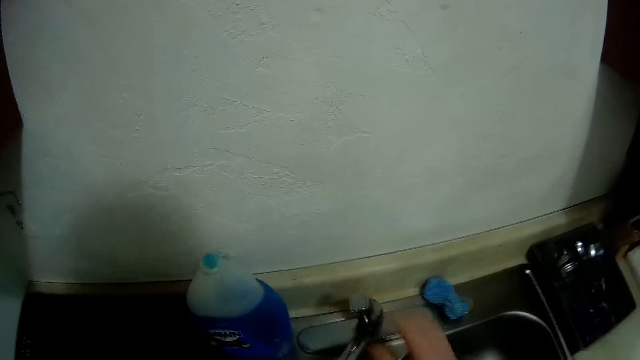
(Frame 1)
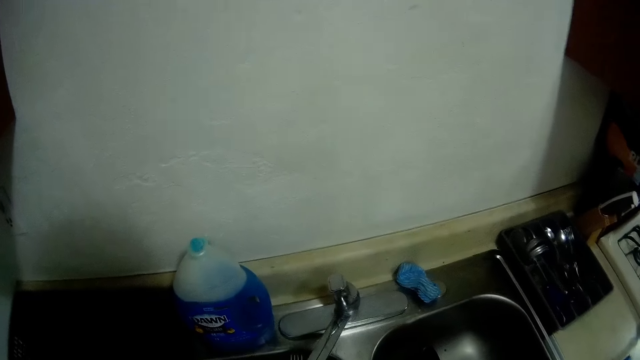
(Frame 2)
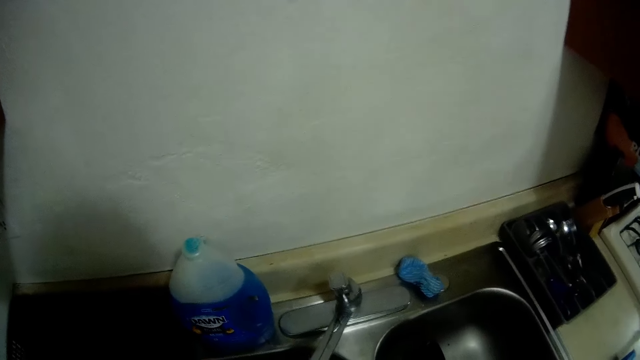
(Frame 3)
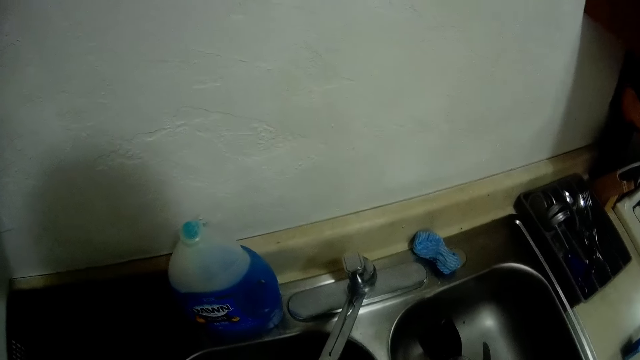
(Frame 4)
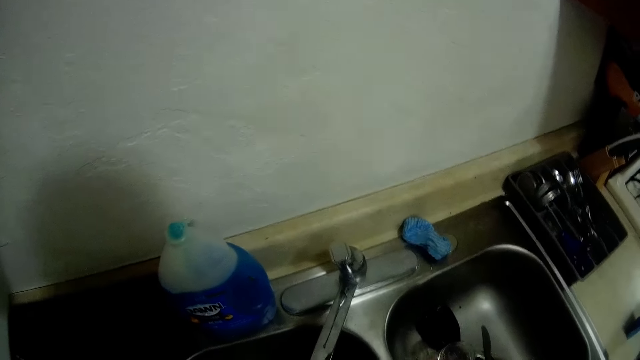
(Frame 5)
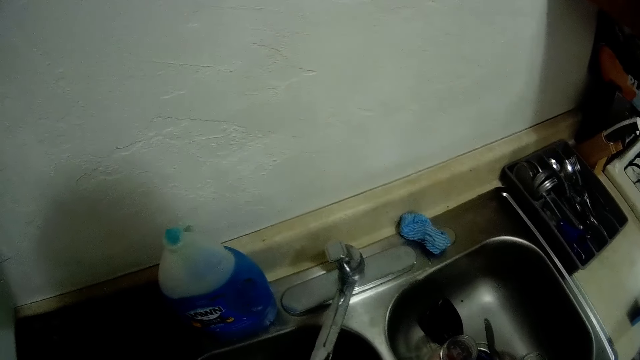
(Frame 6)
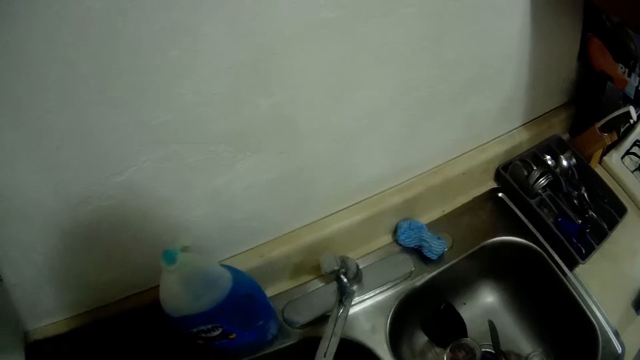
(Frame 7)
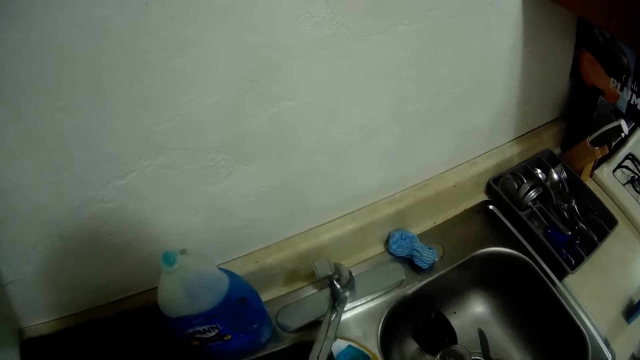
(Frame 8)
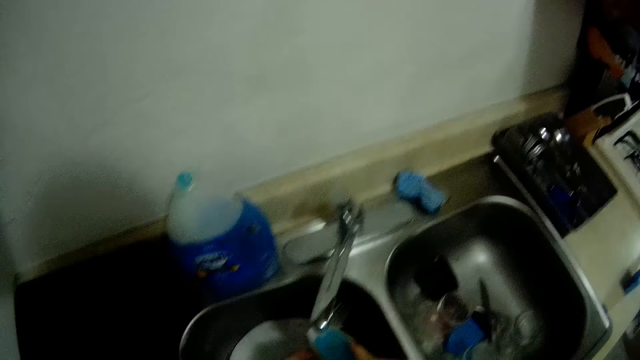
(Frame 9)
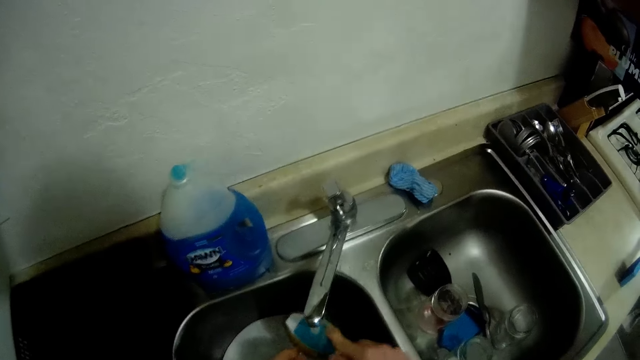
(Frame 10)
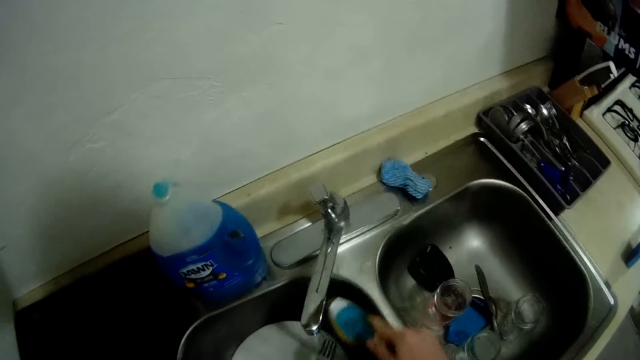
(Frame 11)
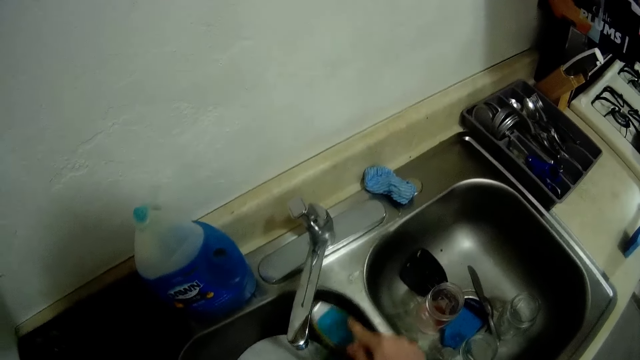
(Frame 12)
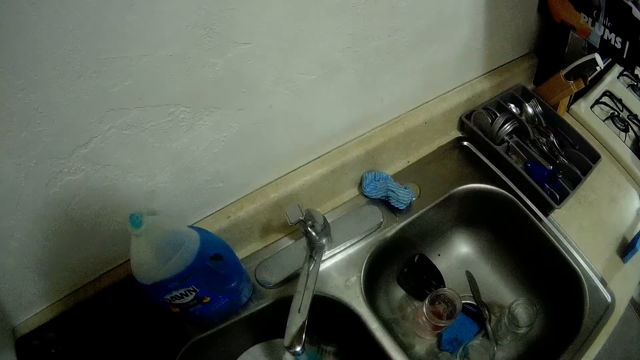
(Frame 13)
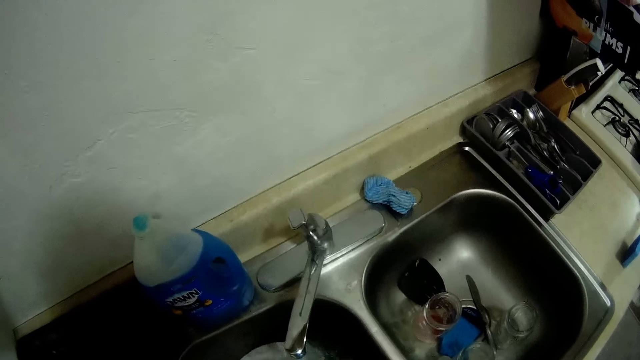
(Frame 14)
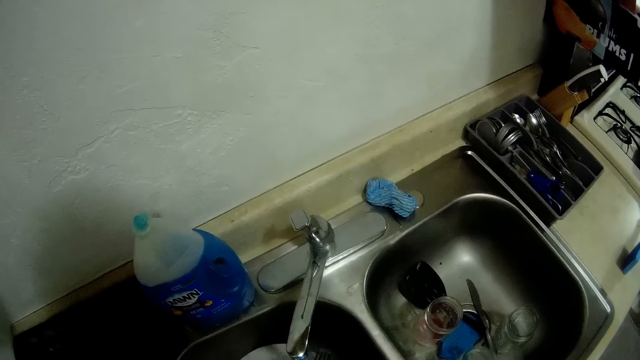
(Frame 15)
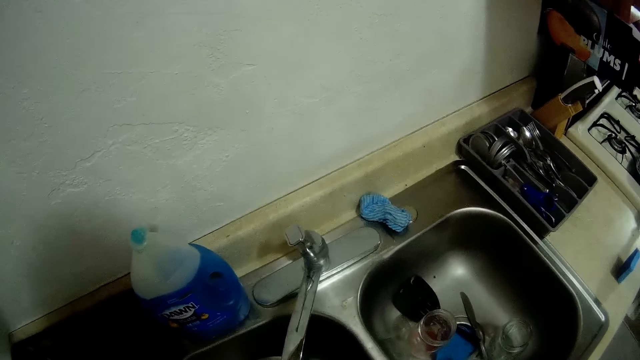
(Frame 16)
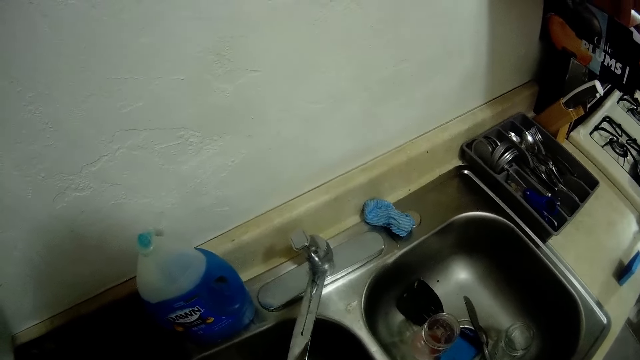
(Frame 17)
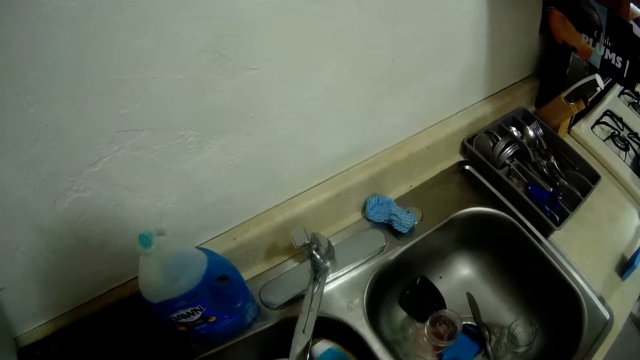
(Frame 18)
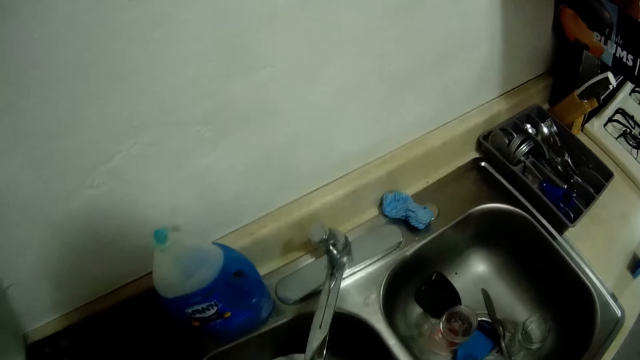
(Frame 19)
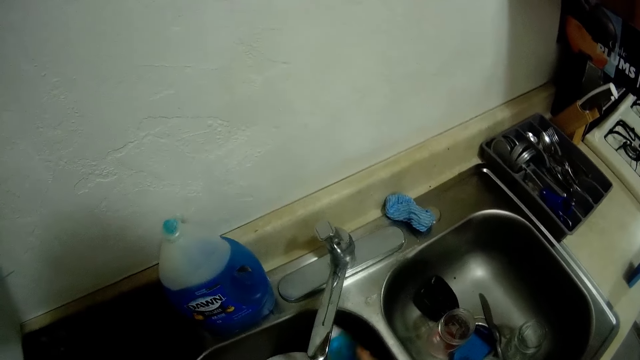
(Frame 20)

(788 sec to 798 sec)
The camera wearer holds the water tap. He turns on the tap with his right hand. He washes the dishes with a sponge and water.

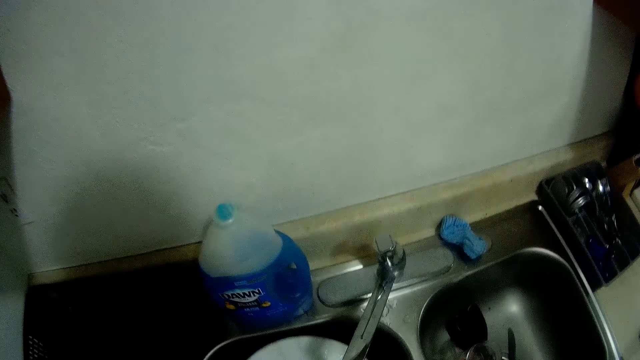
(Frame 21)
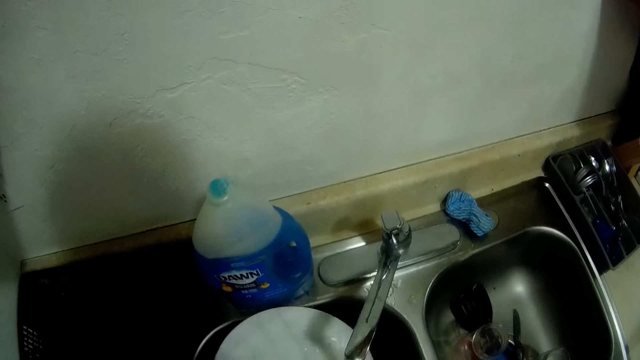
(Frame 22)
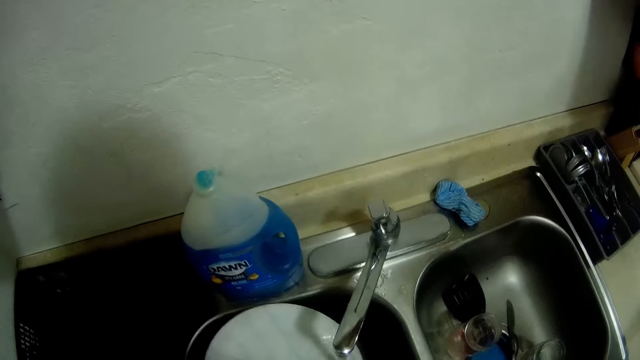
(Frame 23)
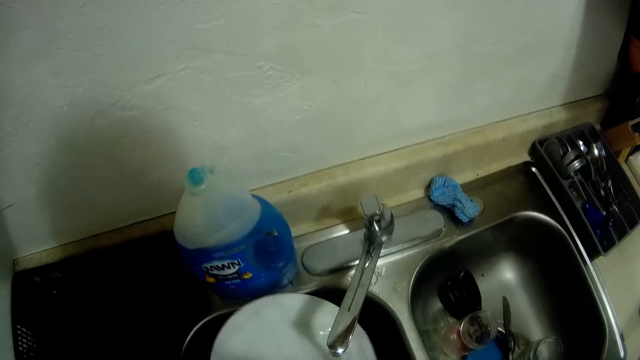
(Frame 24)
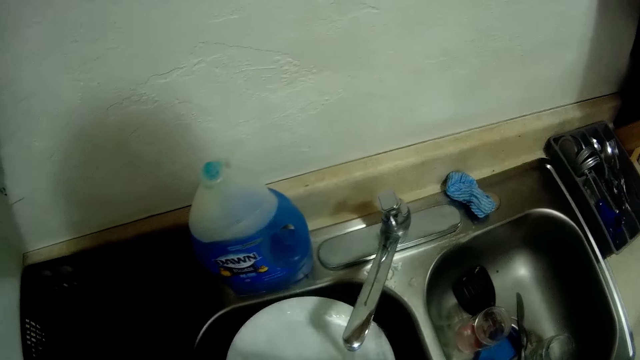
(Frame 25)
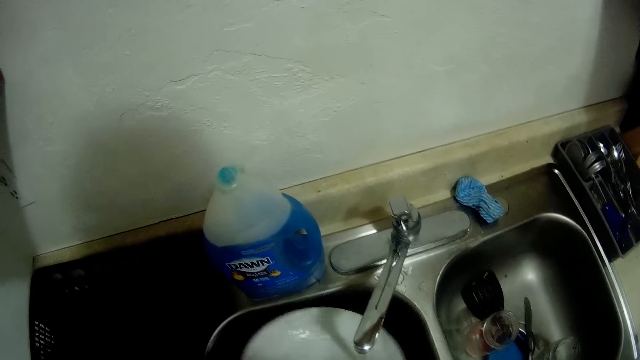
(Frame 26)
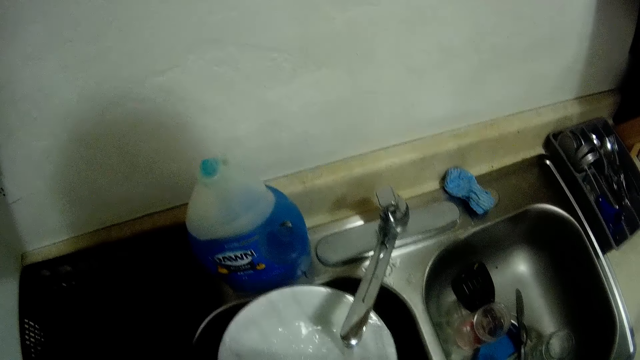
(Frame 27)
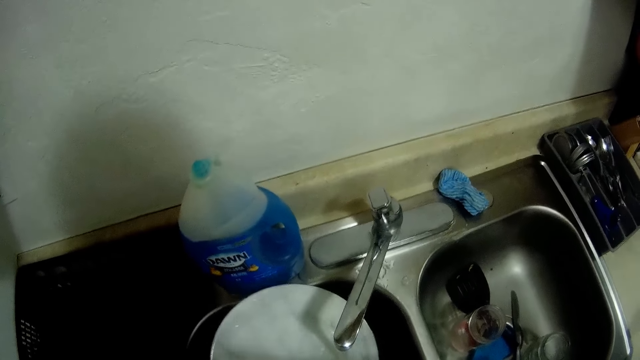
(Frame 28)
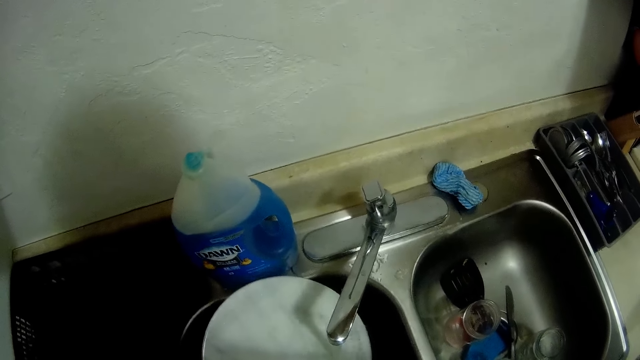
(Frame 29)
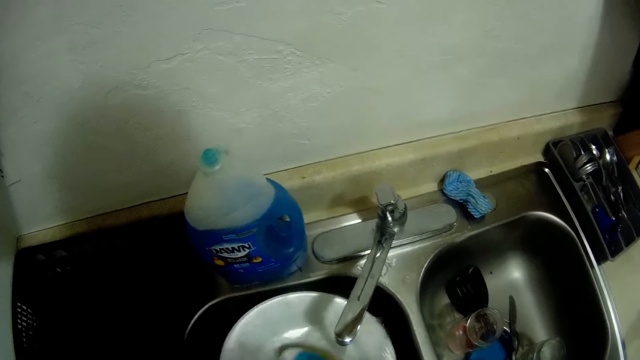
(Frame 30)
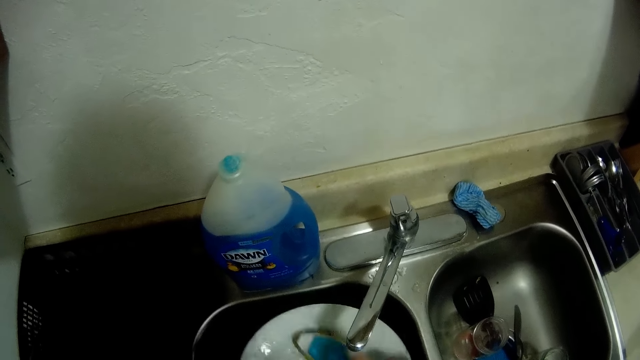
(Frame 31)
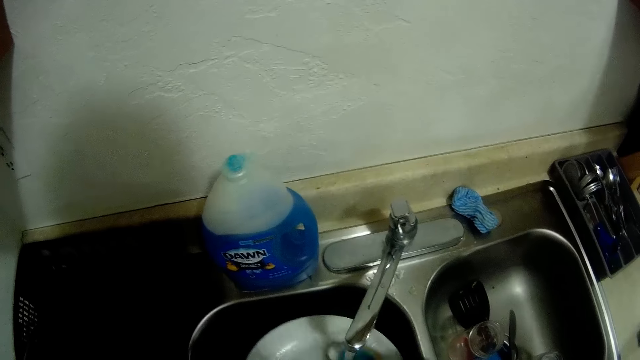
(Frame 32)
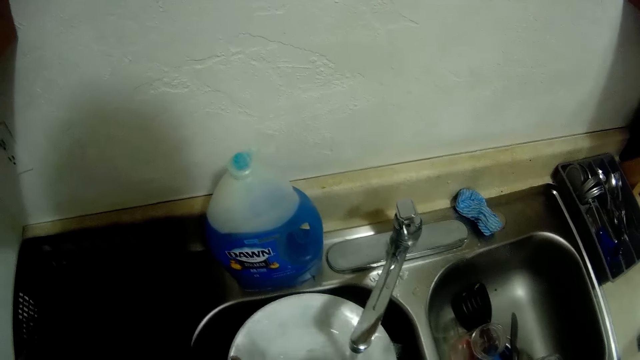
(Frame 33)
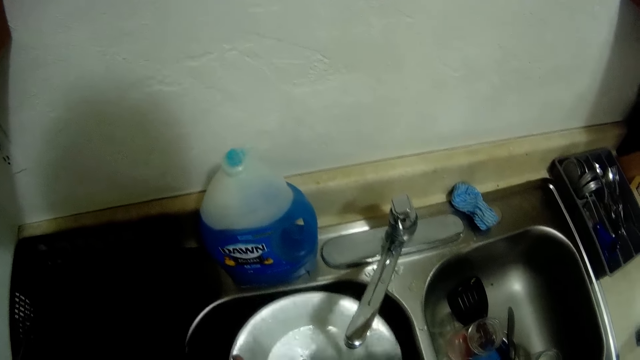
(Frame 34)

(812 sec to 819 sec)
The camera wearer cleans the plate.

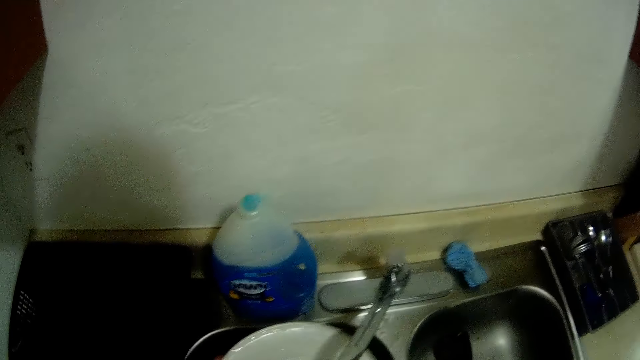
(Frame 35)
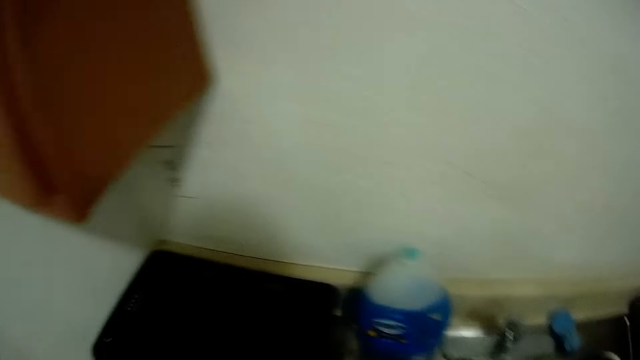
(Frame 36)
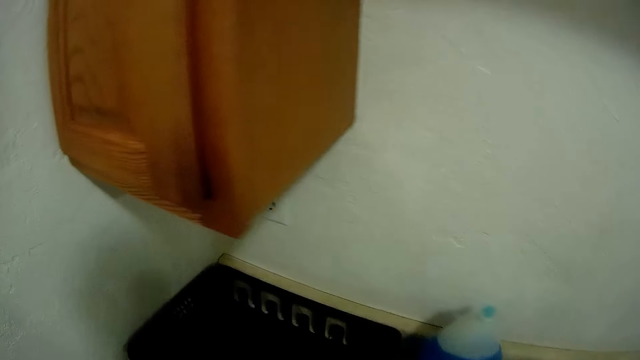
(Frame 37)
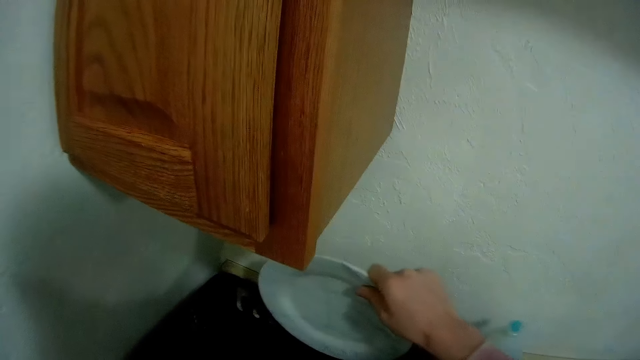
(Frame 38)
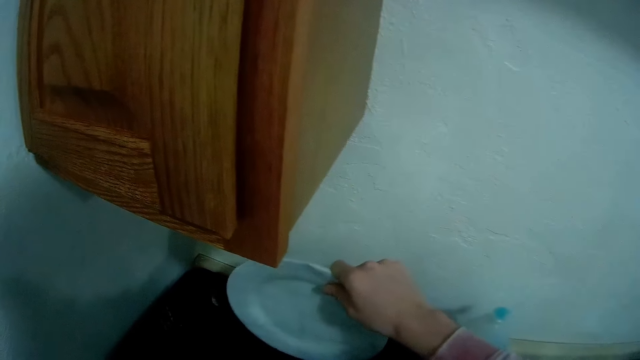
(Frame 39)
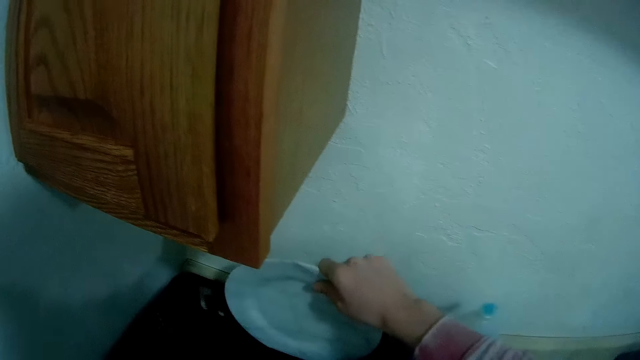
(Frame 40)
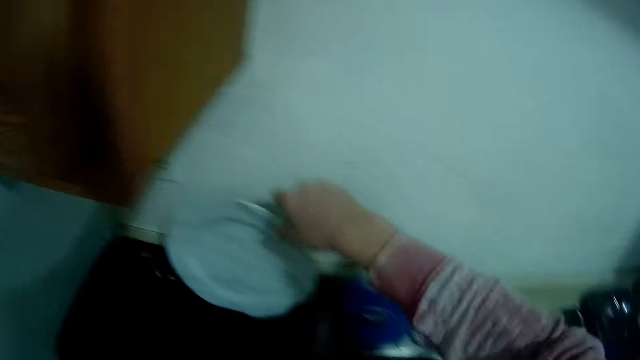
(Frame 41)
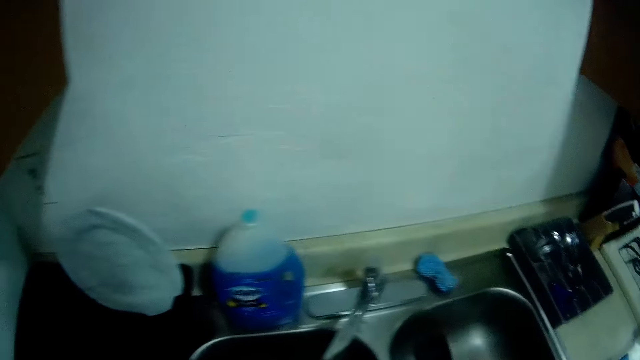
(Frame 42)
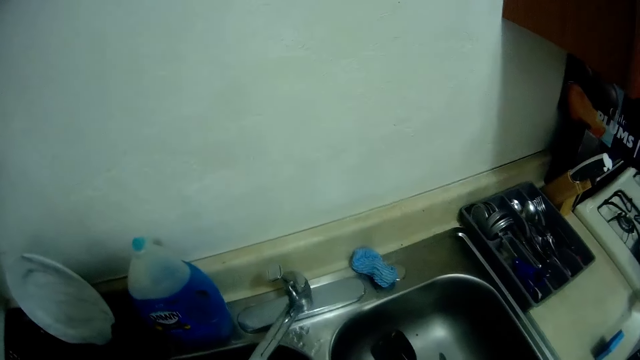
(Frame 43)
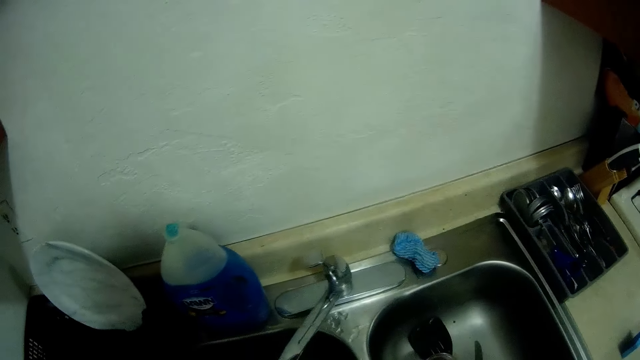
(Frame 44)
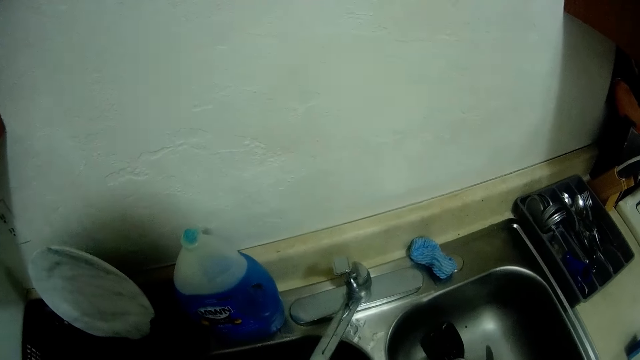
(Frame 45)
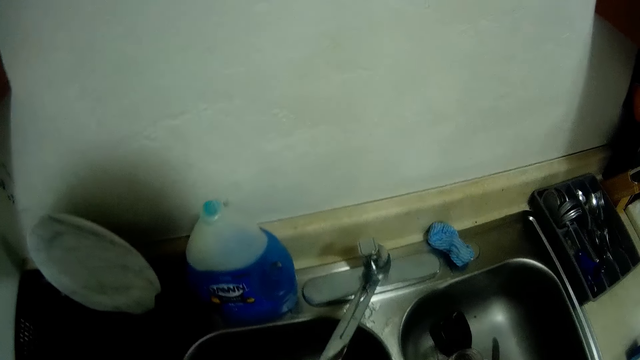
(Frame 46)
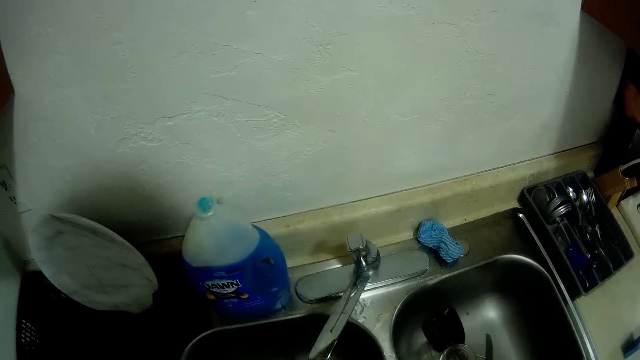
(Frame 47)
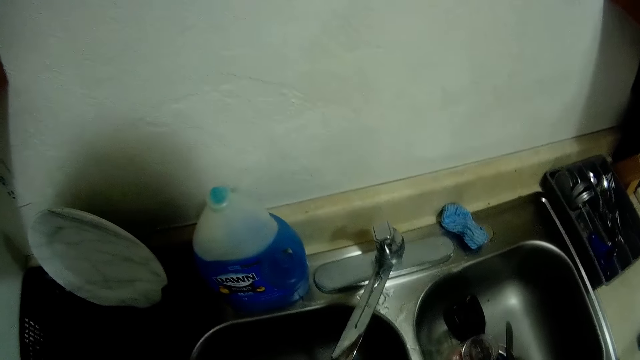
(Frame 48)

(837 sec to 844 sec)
The camera wearer places the plate on a plate holder on a table with his right hand. He looks towards the kitchen sink.
